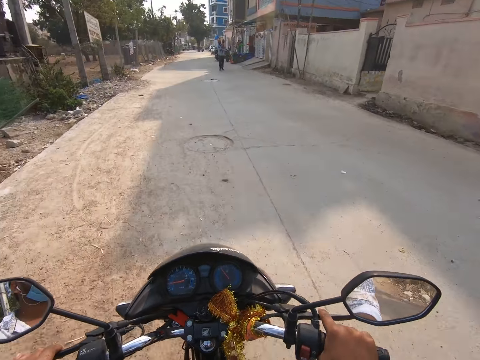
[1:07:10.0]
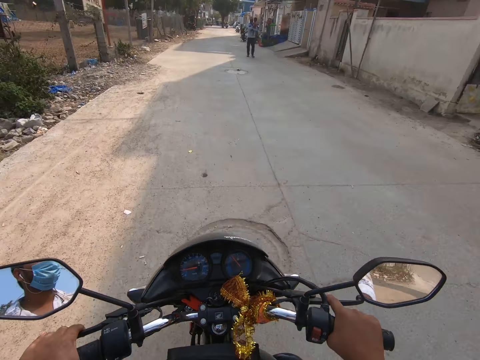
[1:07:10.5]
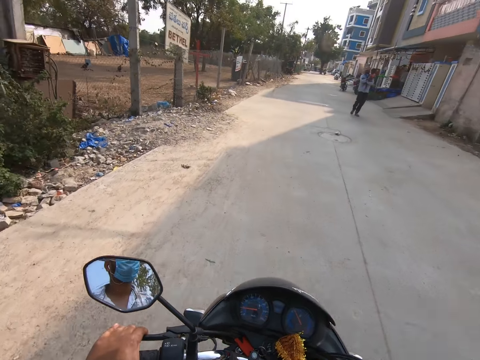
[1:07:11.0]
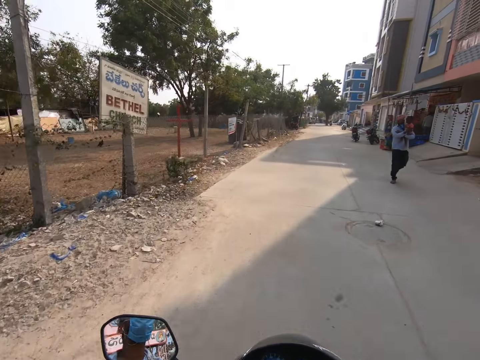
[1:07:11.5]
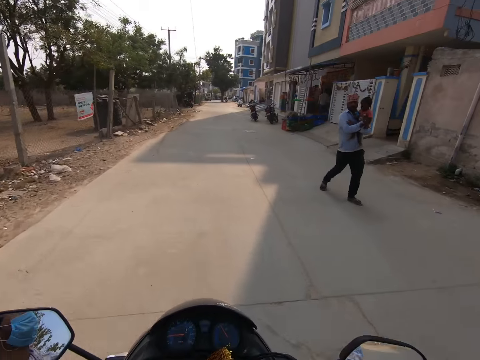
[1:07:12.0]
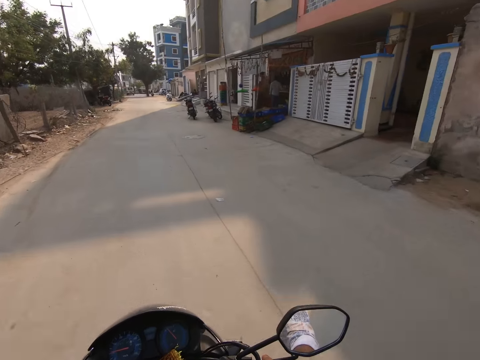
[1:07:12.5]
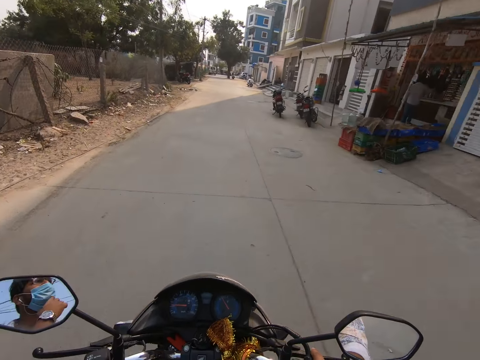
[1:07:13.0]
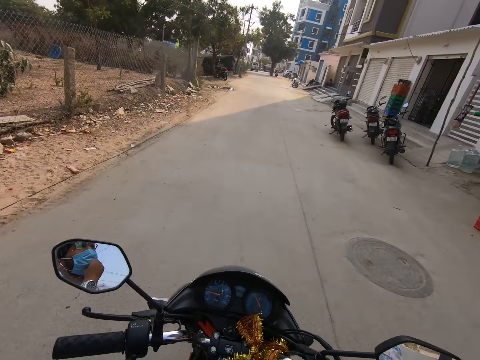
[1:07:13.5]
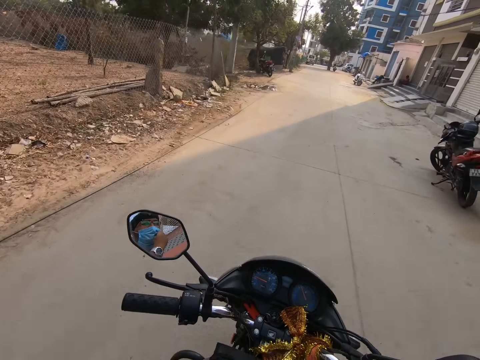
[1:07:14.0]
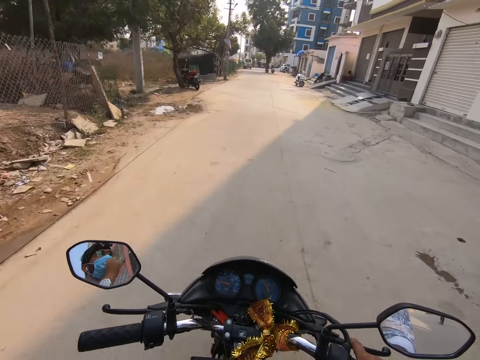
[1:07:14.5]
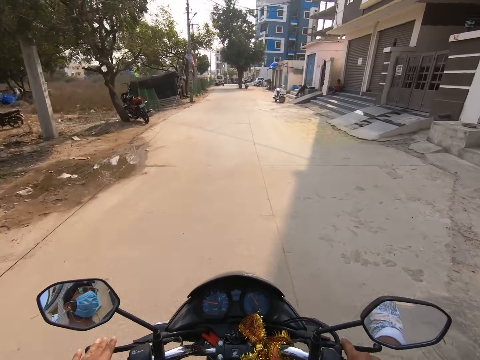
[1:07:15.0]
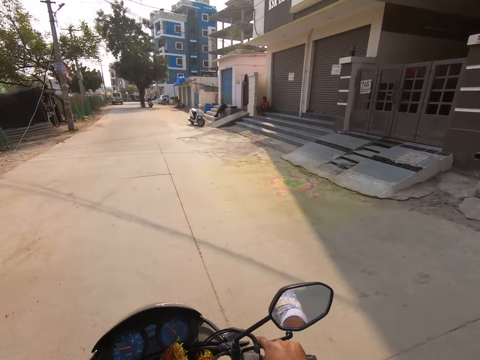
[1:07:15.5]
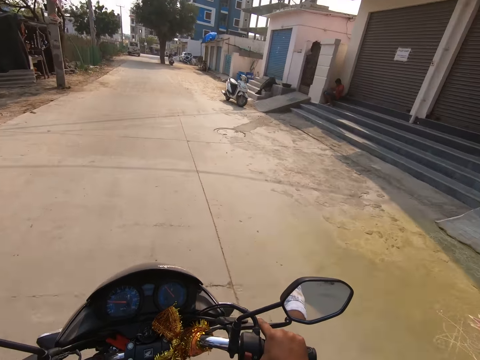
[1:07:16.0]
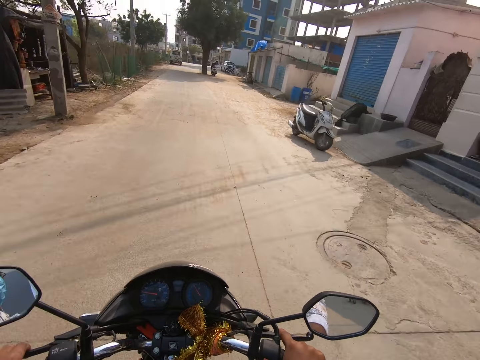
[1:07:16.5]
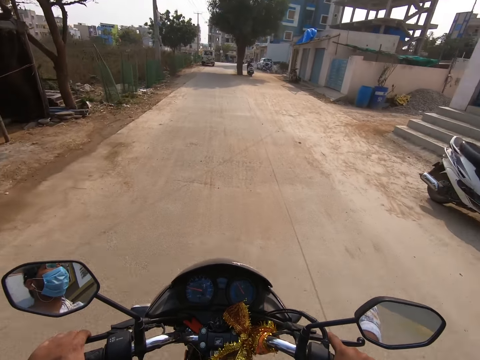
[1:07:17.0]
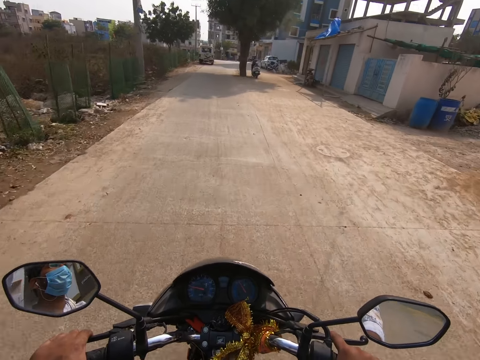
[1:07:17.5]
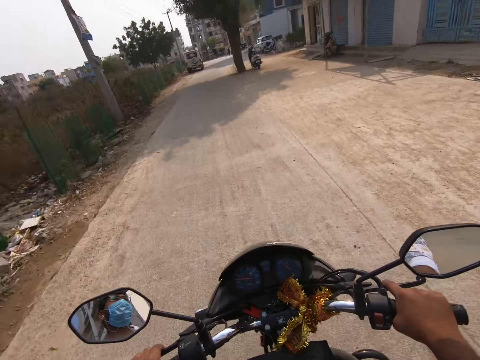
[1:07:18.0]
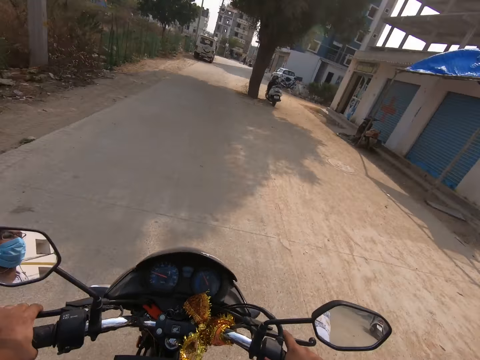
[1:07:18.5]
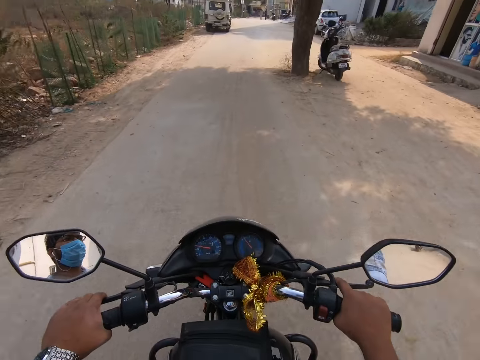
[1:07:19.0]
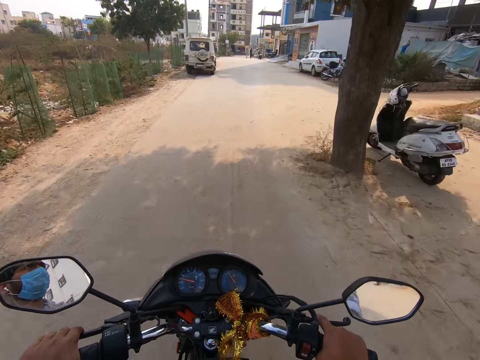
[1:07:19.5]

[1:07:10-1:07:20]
The camera wearer adjusts the nose mask on his face with his left hand. He holds the left handlebar of the bike with his left hand.

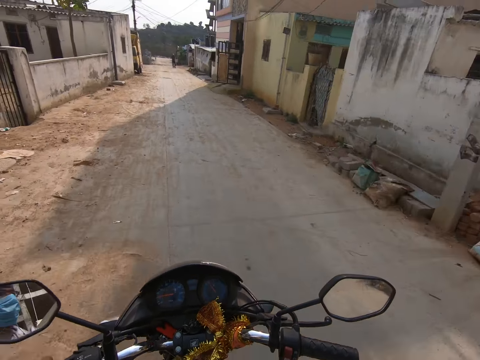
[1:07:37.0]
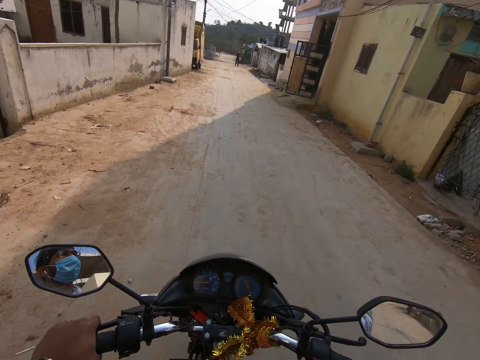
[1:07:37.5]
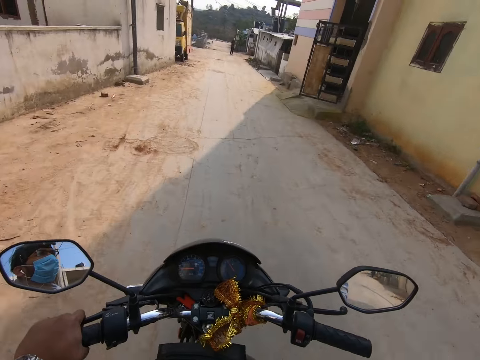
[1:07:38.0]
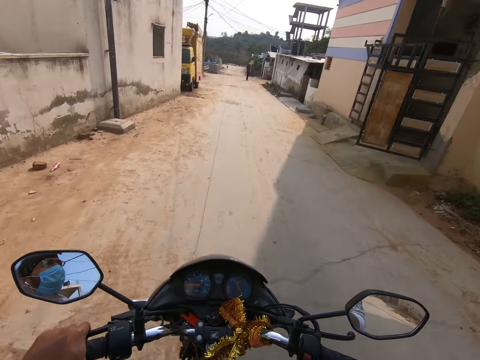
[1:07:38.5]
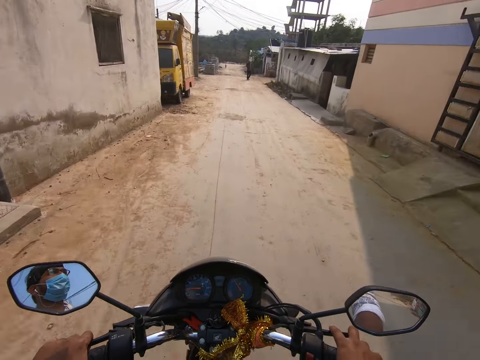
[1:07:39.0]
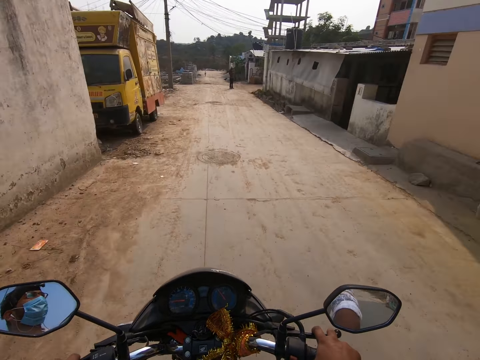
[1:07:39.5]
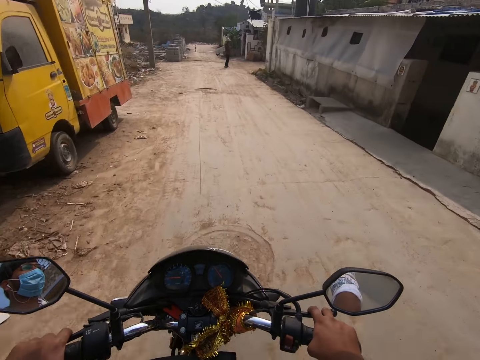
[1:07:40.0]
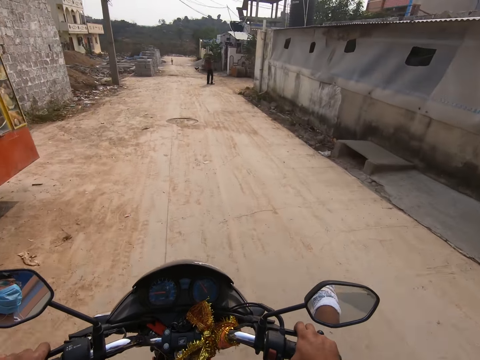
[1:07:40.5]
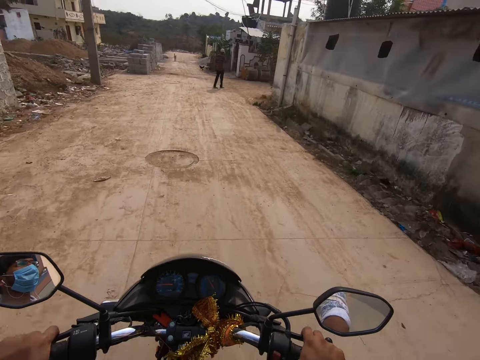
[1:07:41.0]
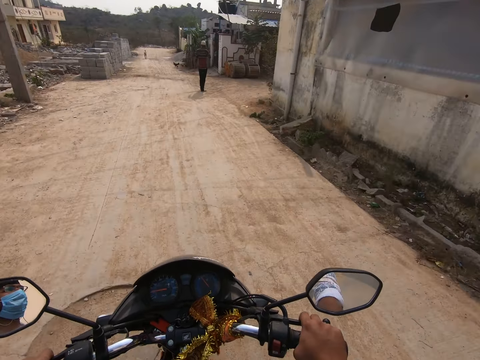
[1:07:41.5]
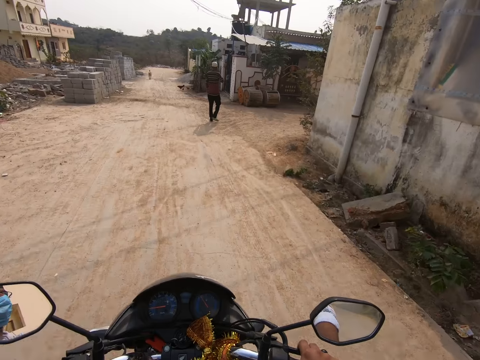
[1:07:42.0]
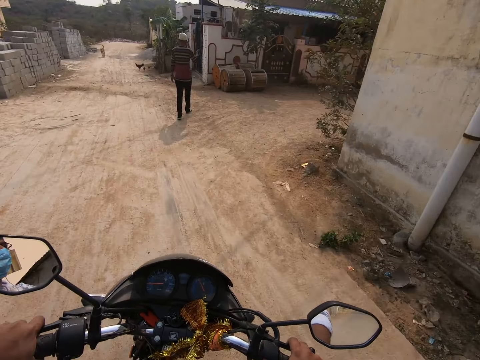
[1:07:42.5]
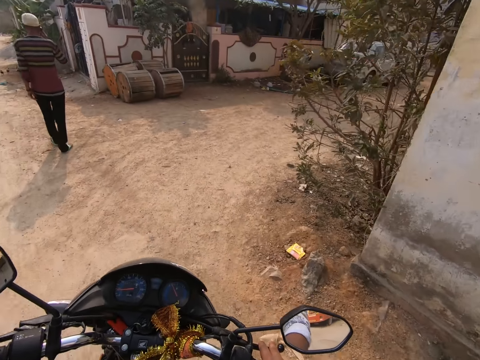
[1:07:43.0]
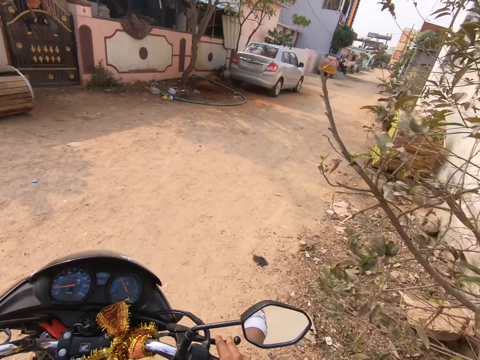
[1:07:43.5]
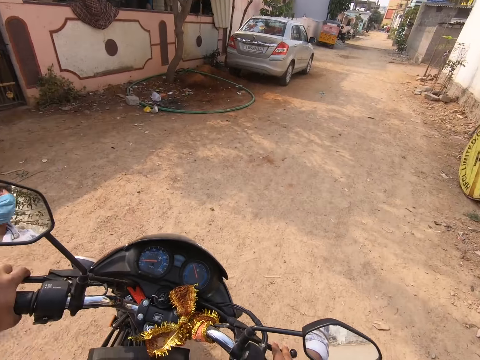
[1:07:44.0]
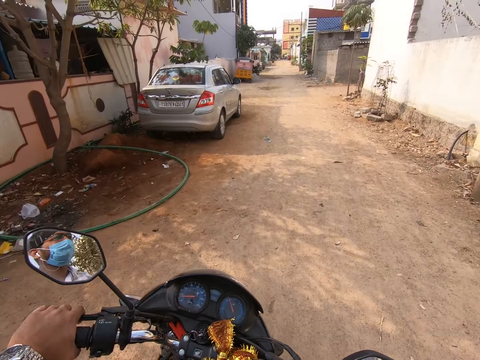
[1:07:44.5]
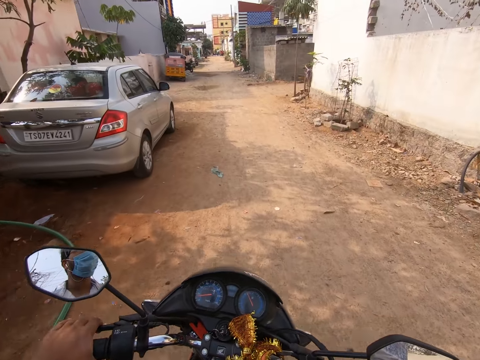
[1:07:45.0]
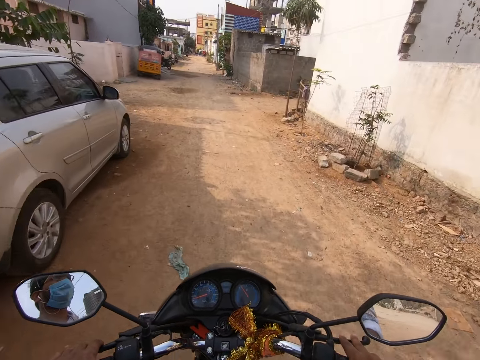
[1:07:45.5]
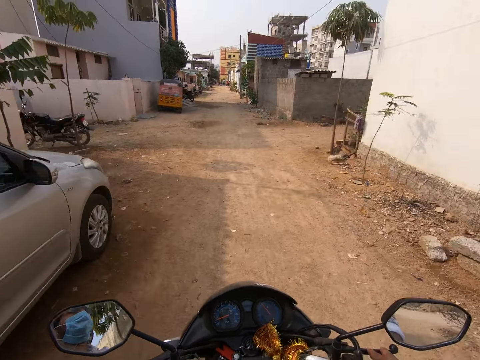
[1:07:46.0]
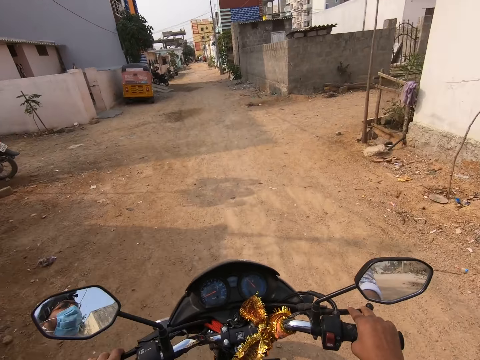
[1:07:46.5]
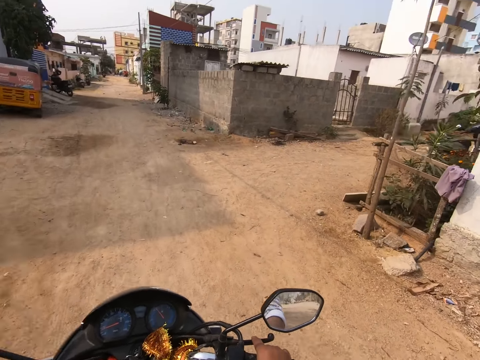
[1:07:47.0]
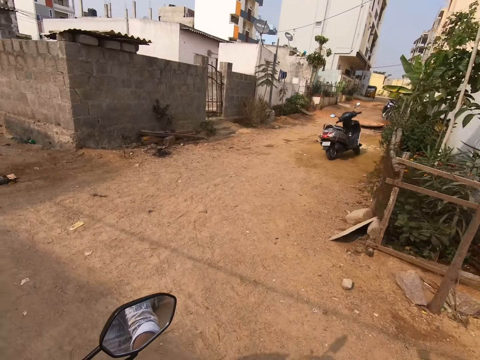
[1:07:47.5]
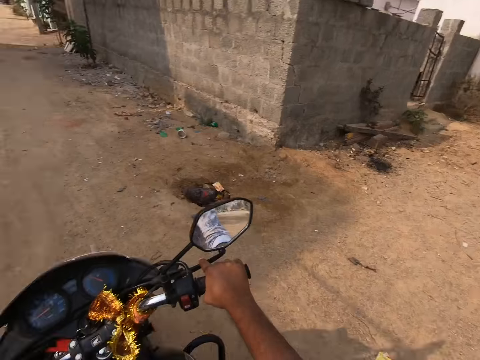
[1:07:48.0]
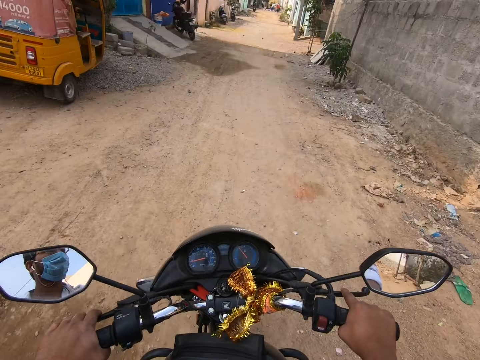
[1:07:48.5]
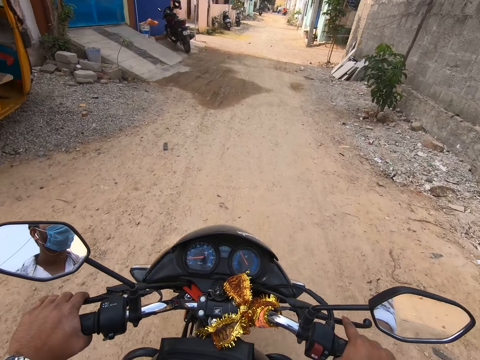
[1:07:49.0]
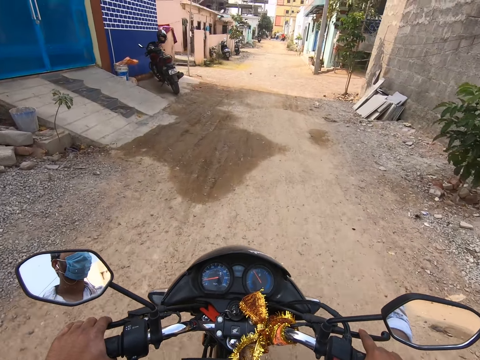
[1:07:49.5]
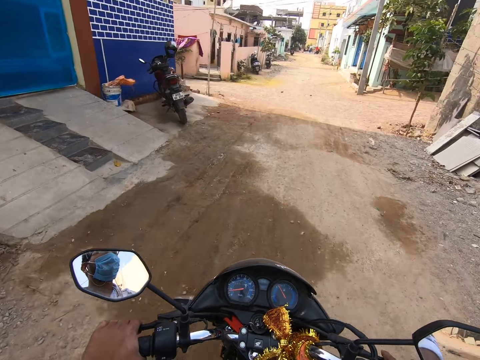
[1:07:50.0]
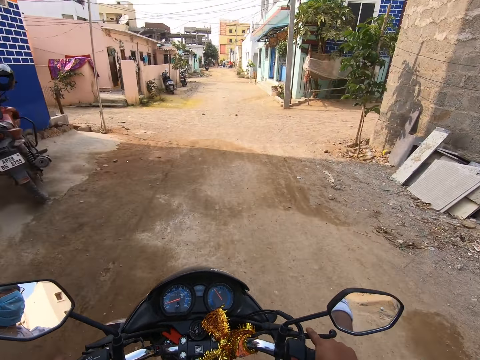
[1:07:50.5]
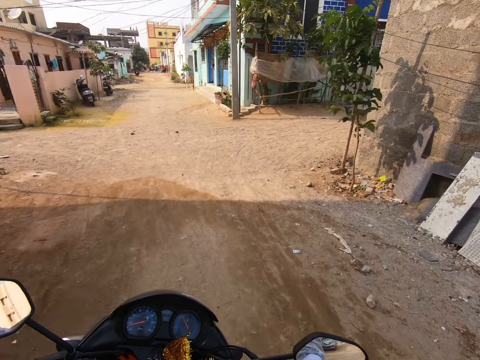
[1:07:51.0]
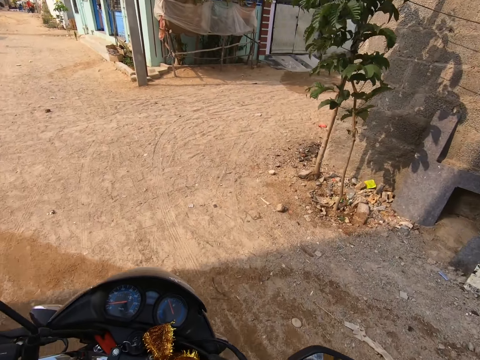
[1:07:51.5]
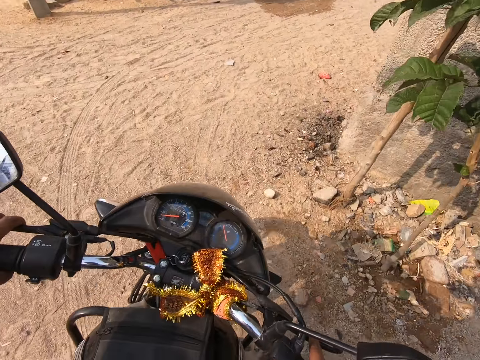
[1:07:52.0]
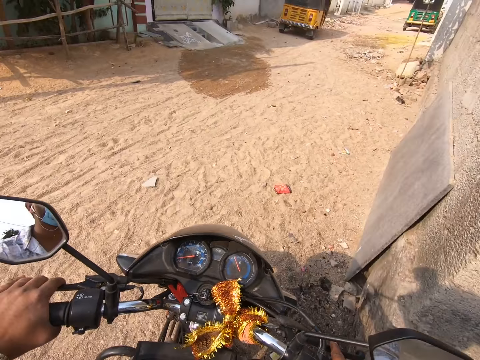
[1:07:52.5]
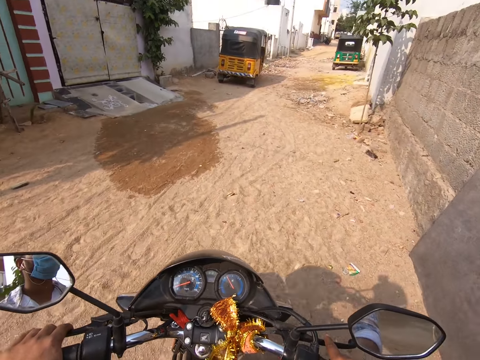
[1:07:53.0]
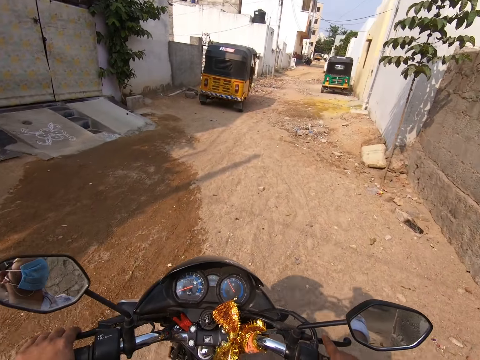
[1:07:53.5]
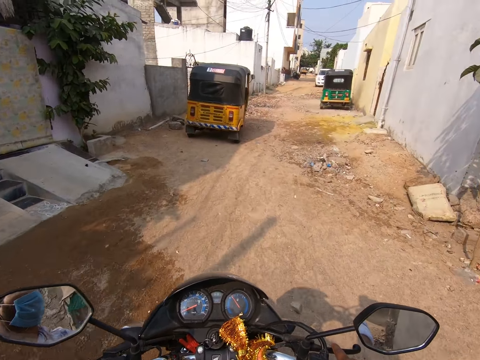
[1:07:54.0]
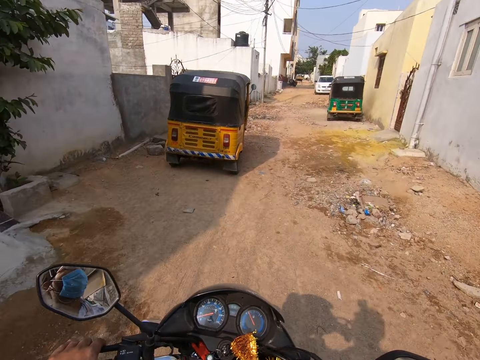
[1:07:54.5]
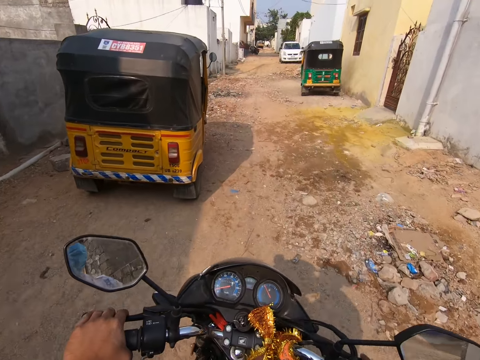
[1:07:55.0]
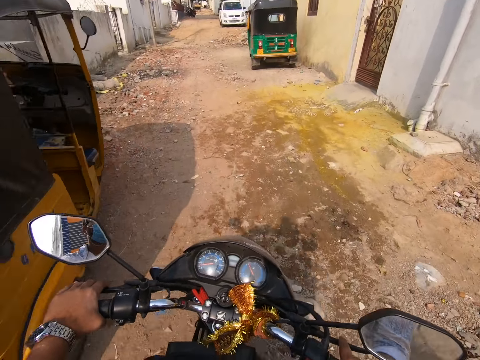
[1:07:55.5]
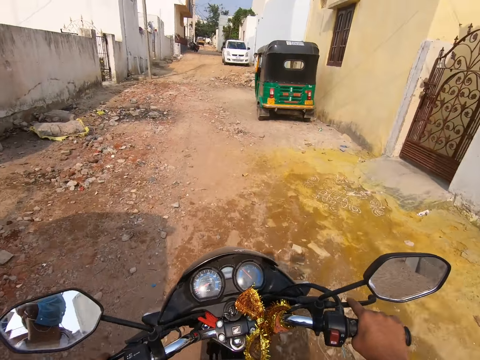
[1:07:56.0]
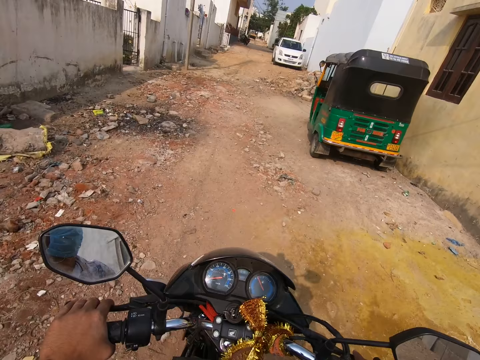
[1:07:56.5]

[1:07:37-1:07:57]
The camera wearer holds the right handlebar of the bike with his right hand. He converses. He drives the motorbike on the road.
